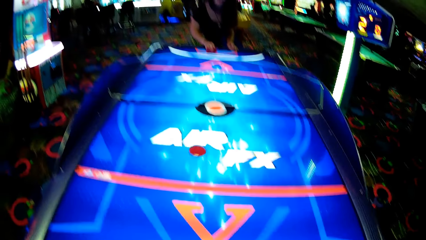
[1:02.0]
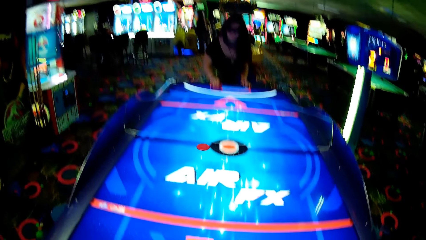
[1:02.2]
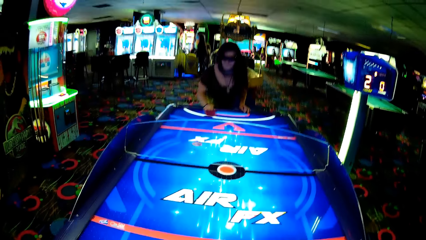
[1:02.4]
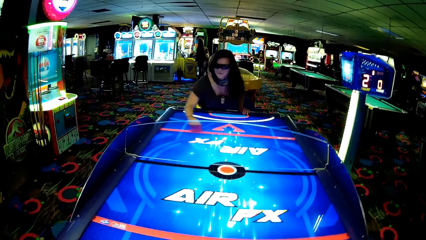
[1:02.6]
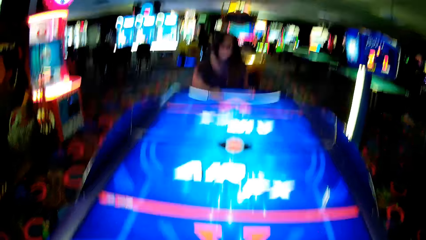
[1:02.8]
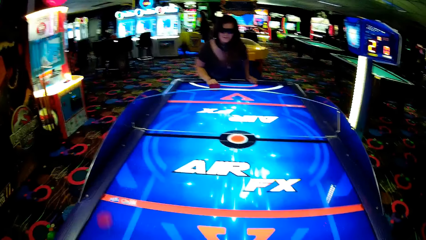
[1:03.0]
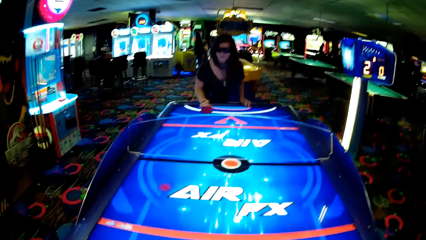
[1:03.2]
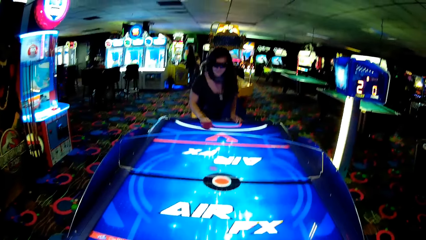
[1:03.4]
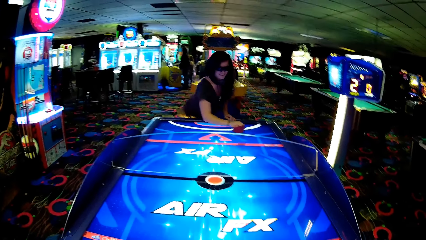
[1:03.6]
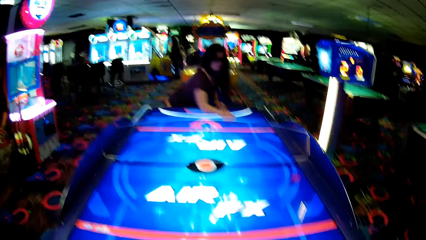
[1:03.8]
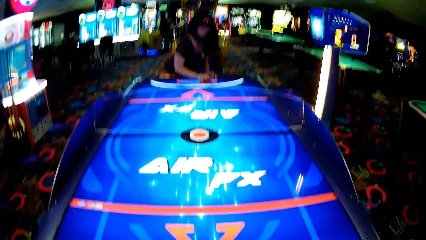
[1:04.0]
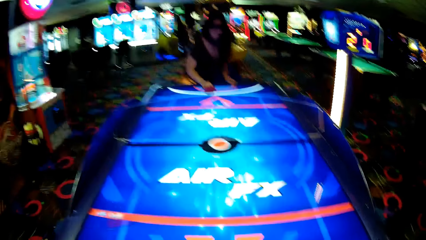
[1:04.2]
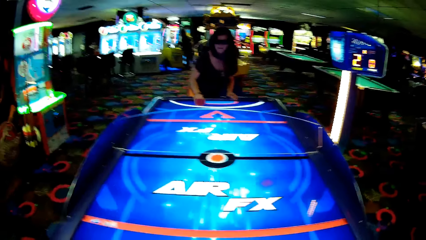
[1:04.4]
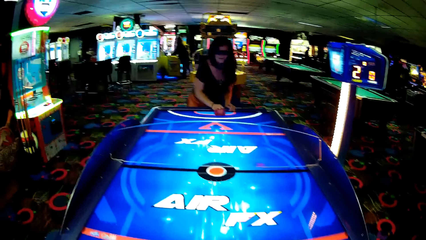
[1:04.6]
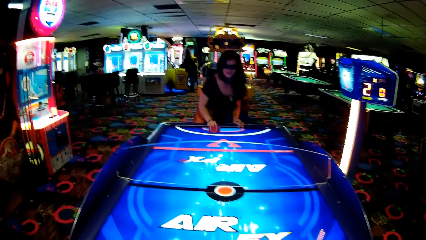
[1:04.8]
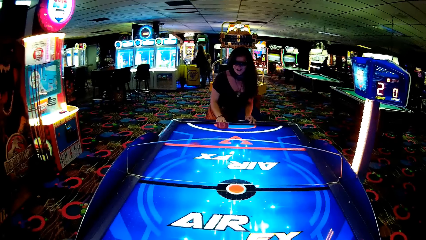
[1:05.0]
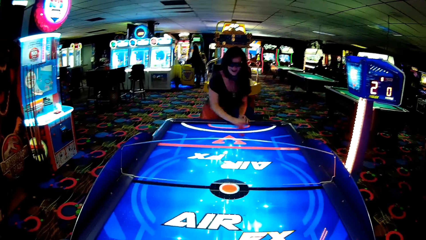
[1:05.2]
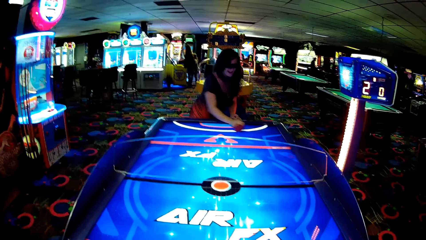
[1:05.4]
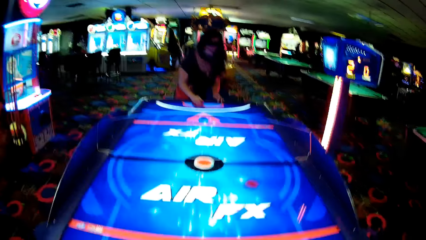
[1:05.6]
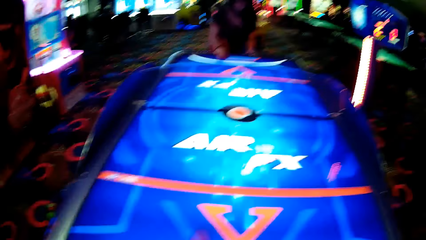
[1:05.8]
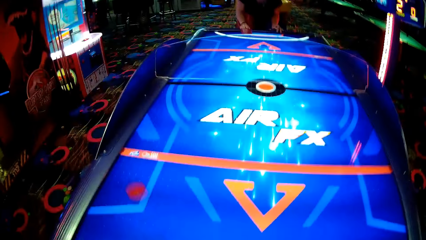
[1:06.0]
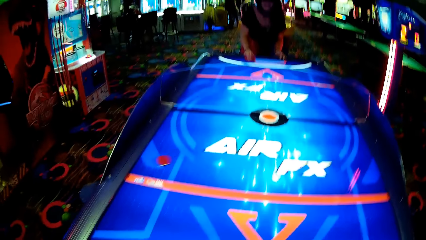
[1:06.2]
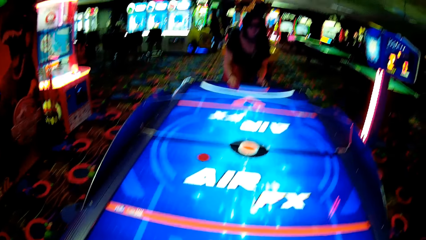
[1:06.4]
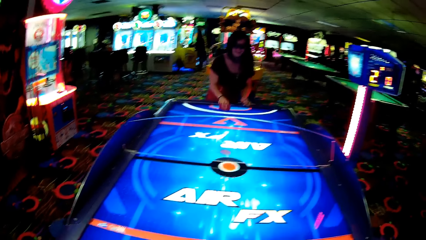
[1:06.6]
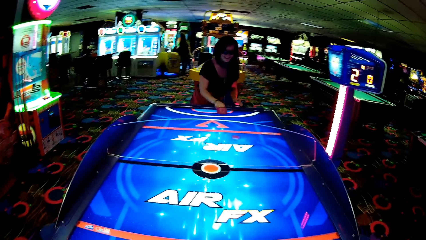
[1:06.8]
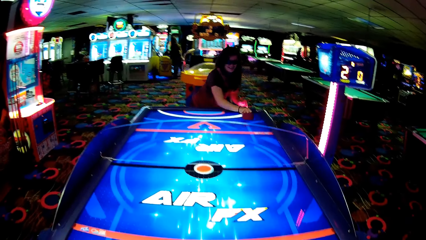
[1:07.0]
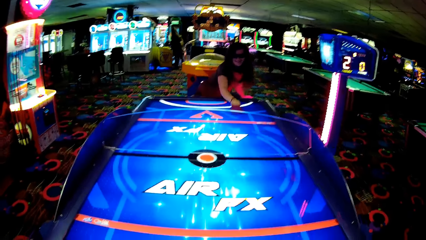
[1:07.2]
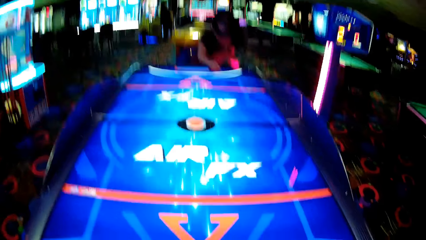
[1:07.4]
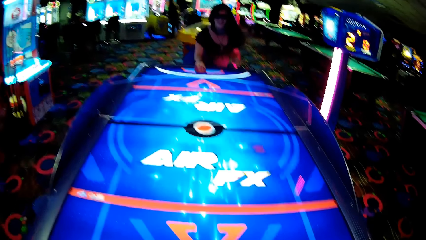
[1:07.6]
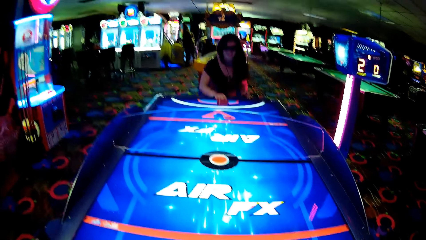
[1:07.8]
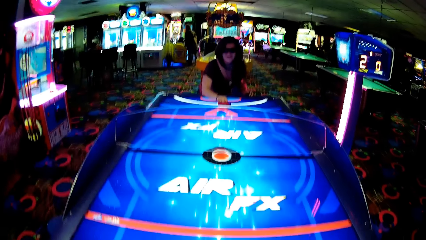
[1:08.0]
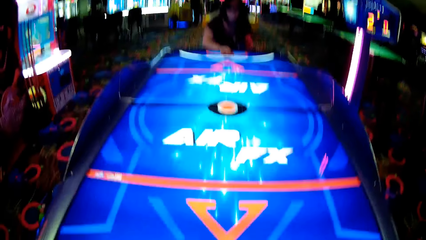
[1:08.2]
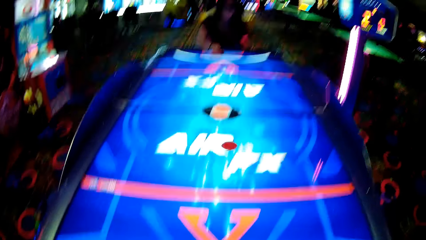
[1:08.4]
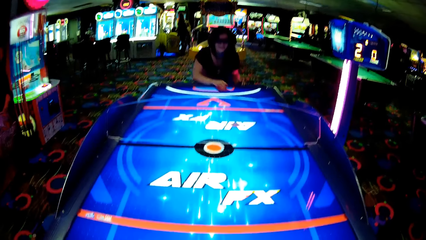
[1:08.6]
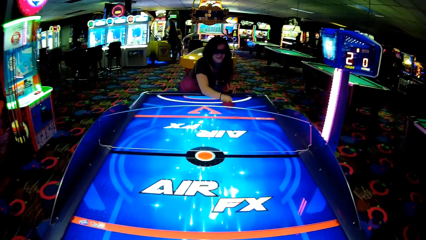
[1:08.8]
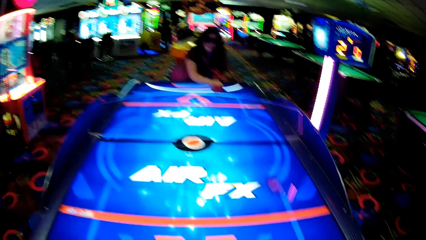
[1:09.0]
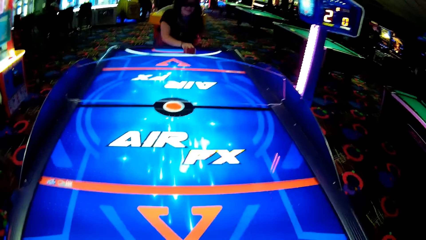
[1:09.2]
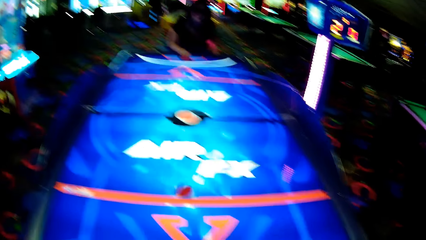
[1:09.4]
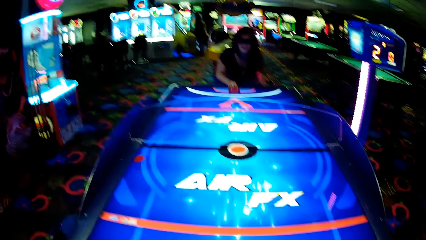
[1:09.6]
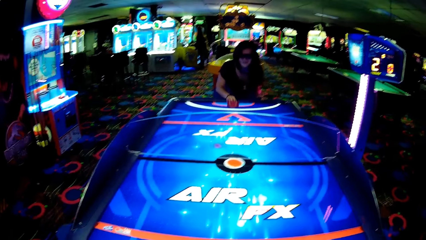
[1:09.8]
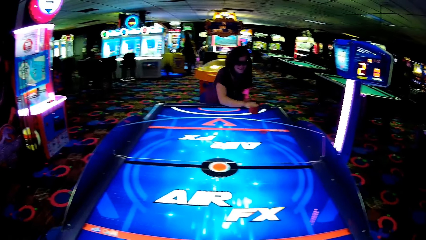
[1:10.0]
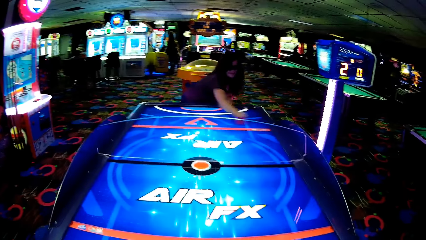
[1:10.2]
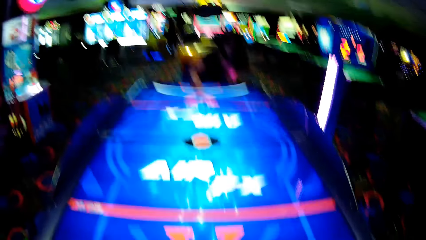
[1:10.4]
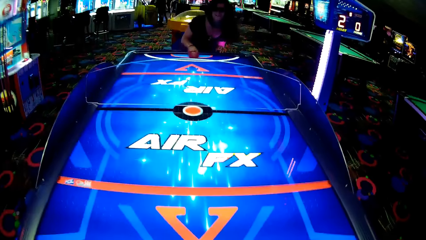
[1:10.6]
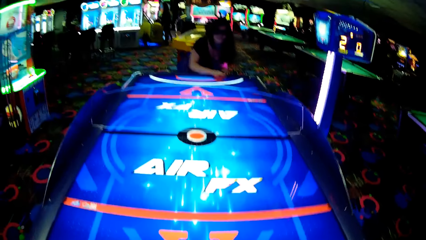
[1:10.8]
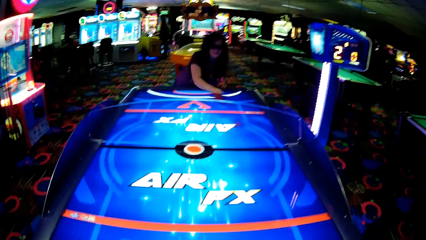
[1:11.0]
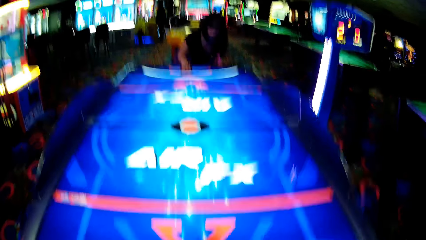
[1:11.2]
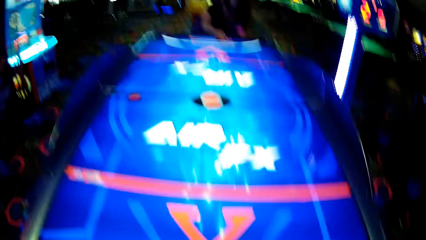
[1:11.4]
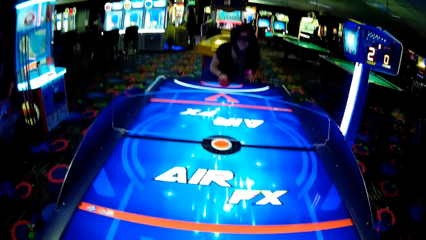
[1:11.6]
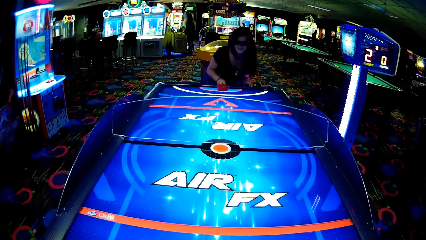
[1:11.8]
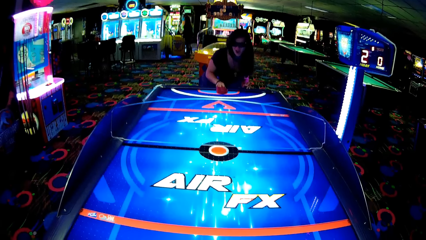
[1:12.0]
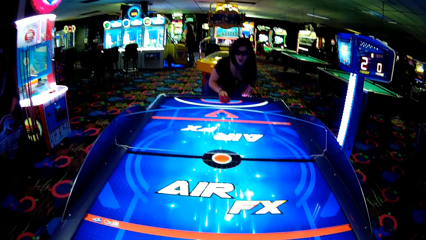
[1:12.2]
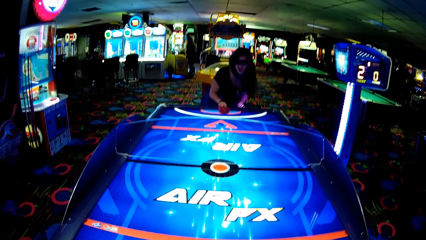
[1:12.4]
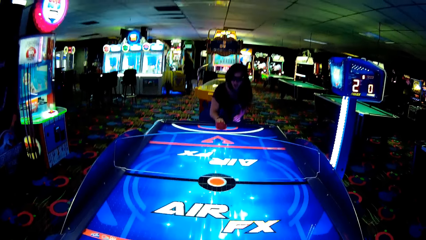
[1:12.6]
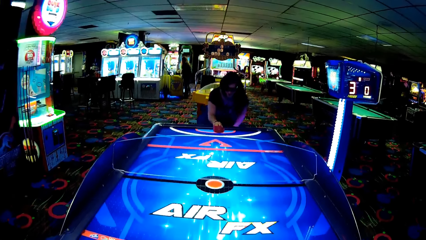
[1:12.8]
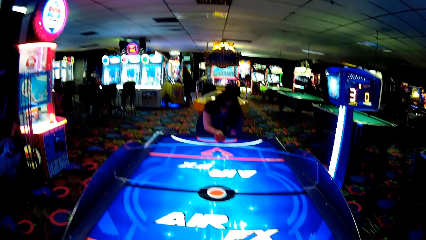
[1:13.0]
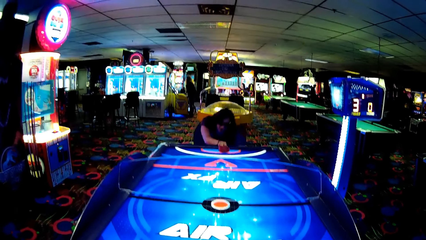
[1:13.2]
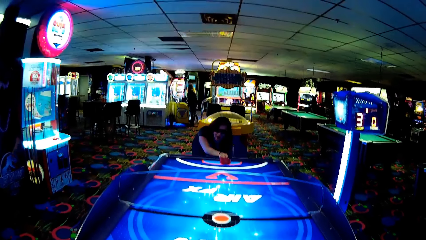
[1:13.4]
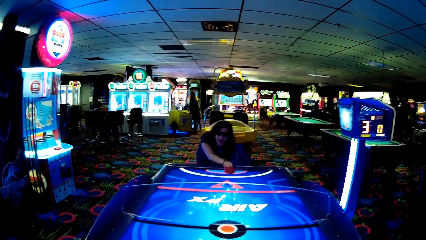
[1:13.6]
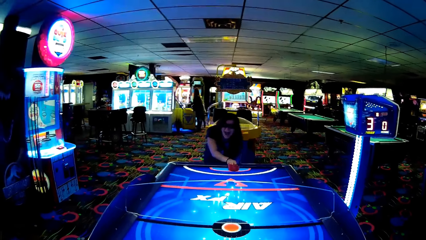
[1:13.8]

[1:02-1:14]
The camera wearer moves something, strikes the puck, and talks with the woman. The woman moves something. The camera wearer moves something and strikes the puck. The woman moves something. The camera wearer moves something. The woman strikes the puck. The camera wearer strikes the puck. The woman moves something and strikes the puck. The camera wearer moves something. The woman moves something. The camera wearer moves something and strikes the puck. The woman moves something. The camera wearer moves something. The woman moves something. The camera wearer moves something. The woman bends.

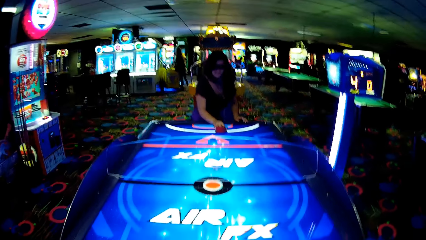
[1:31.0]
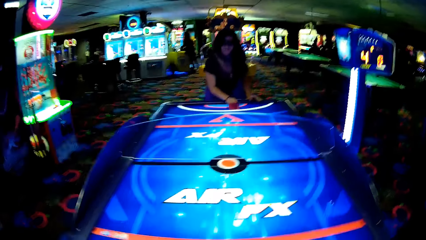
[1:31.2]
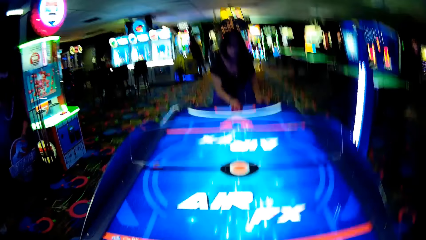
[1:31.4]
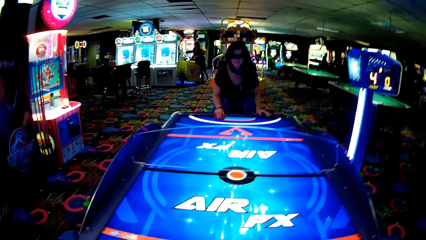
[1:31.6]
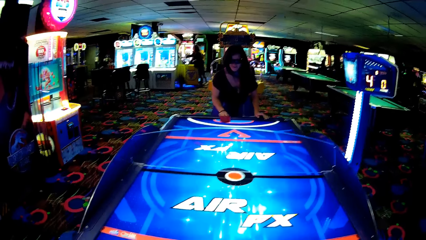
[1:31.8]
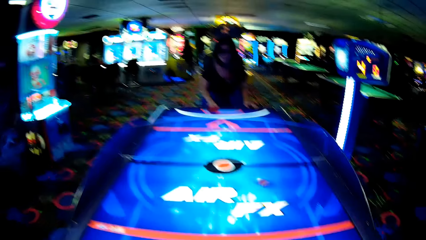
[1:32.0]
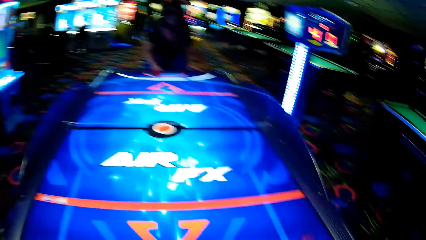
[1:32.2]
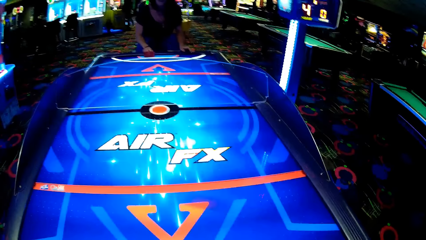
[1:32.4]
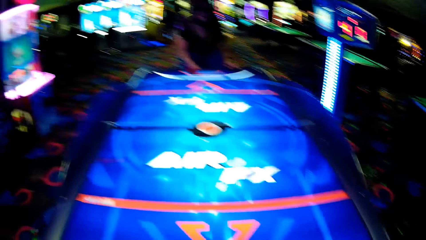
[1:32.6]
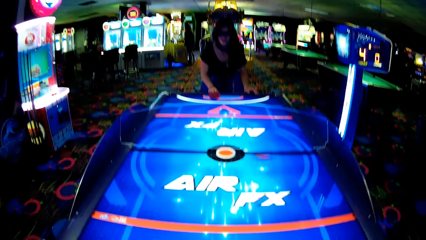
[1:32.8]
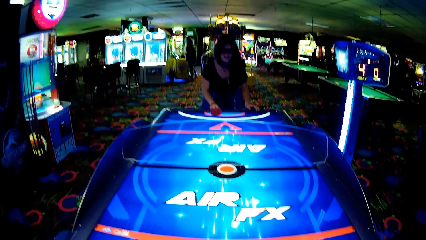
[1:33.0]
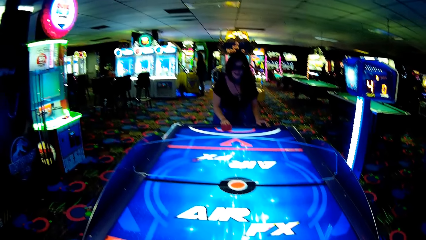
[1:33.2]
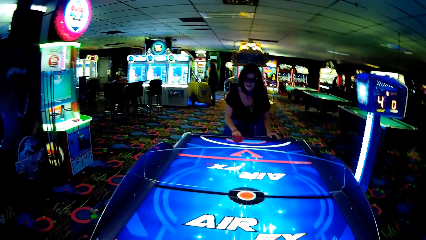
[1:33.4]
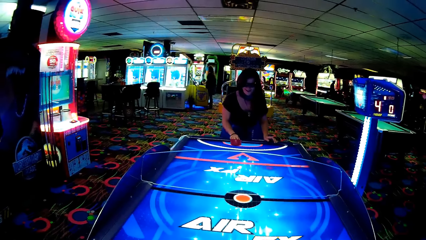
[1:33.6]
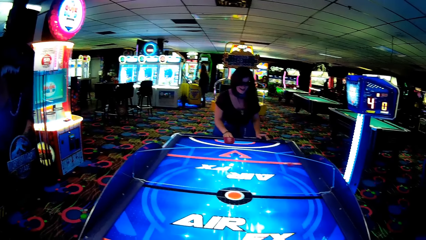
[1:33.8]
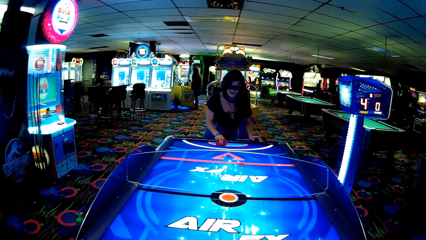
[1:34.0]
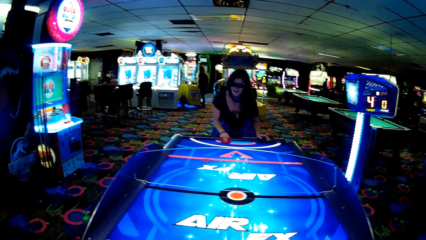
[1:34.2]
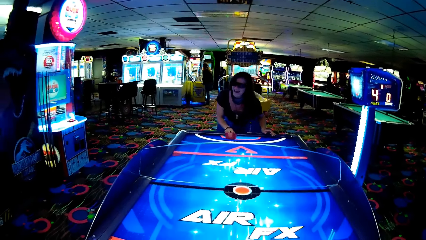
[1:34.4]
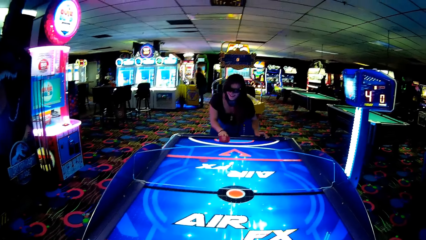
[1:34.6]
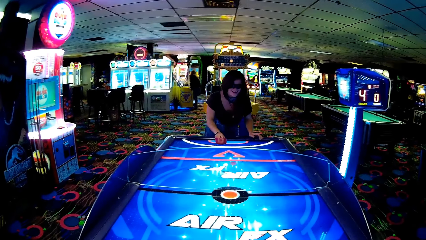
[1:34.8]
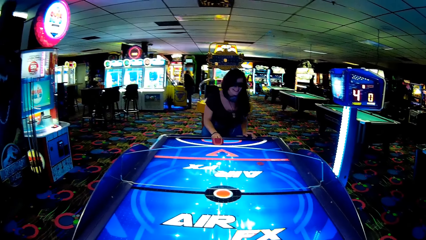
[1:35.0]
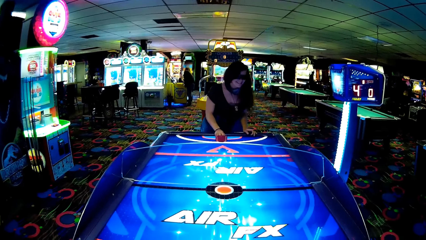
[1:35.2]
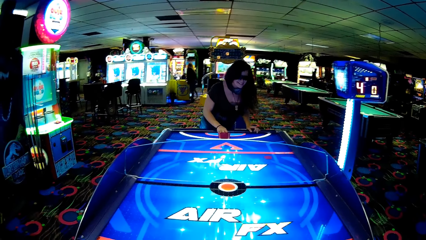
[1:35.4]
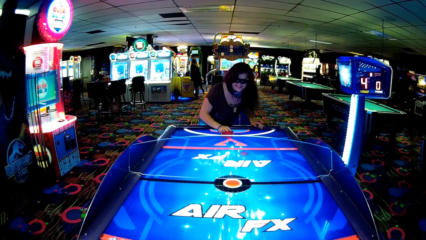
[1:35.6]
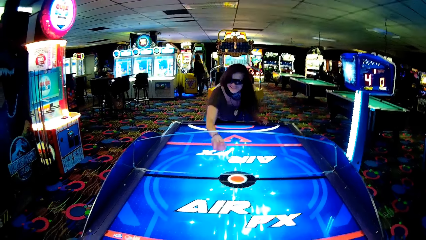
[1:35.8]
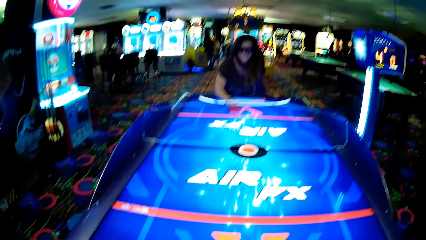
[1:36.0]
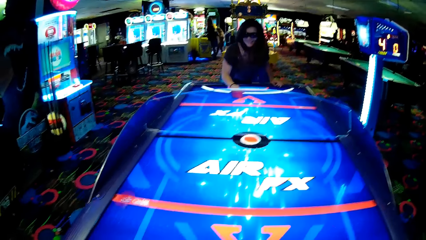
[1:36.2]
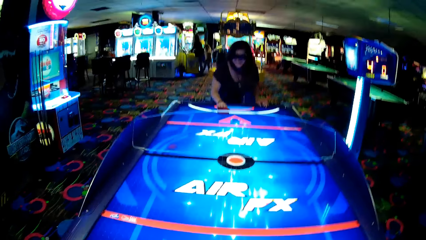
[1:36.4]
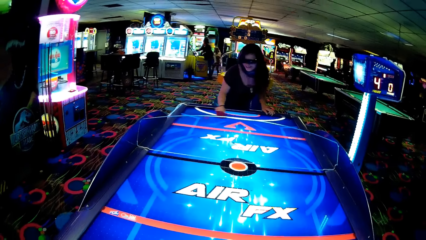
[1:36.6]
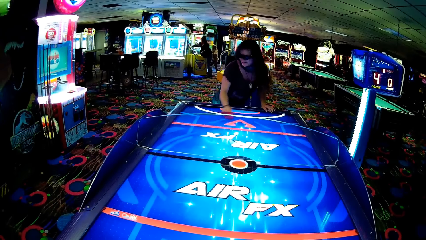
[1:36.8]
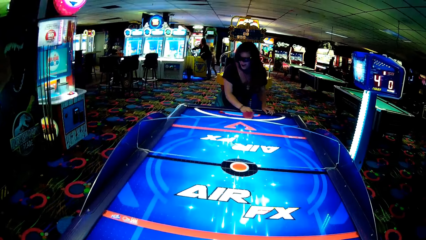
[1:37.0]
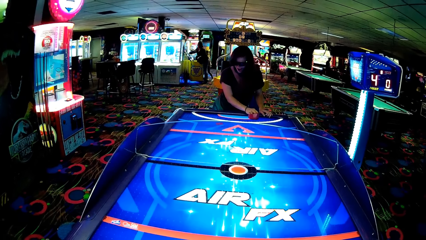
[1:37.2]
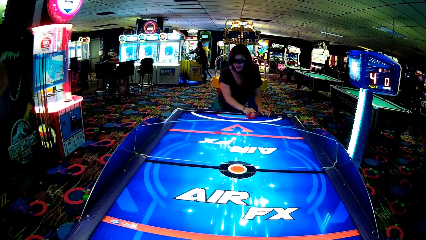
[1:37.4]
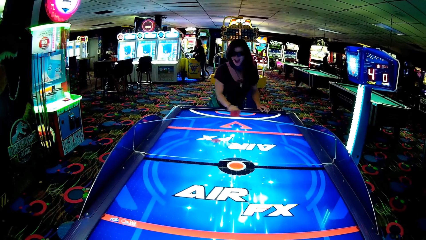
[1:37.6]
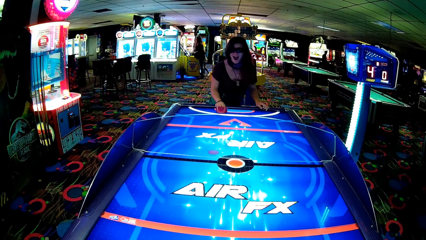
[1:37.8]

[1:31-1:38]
The camera wearer strikes the puck and moves something. The woman moves something. The camera wearer moves something. The woman moves something and strikes the puck. The camera wearer moves something. The woman moves something.
